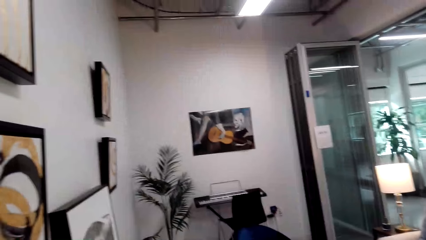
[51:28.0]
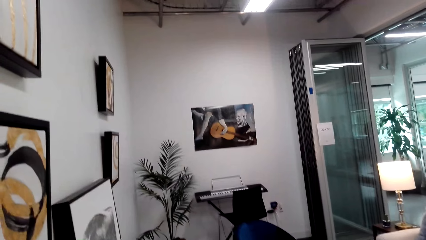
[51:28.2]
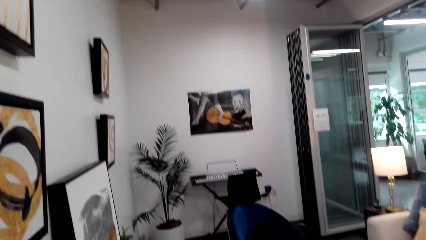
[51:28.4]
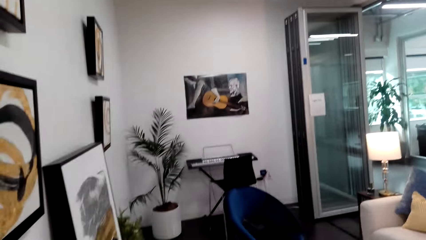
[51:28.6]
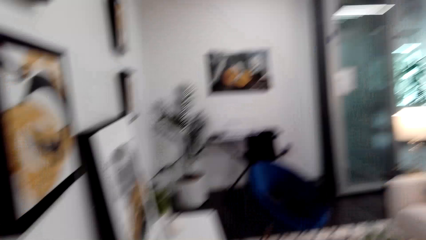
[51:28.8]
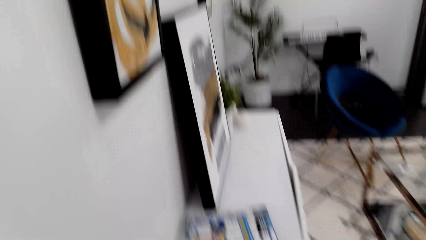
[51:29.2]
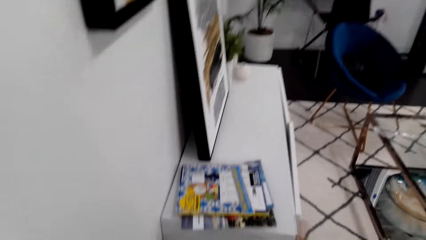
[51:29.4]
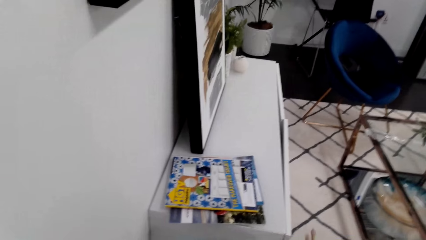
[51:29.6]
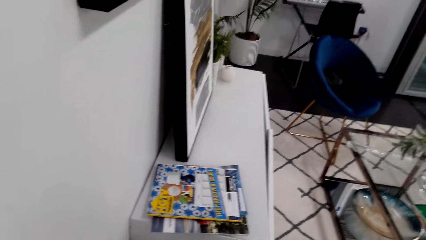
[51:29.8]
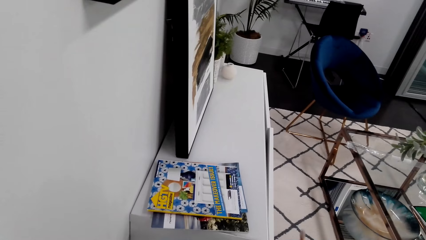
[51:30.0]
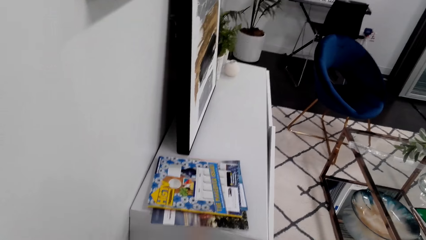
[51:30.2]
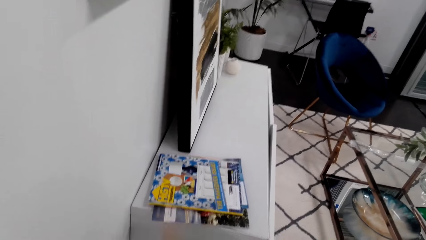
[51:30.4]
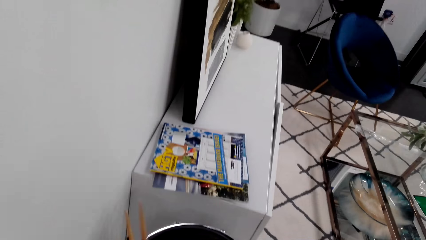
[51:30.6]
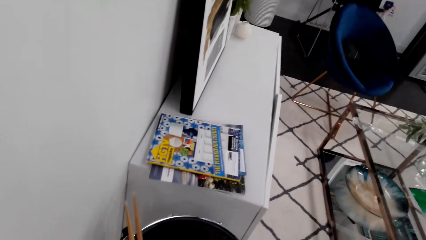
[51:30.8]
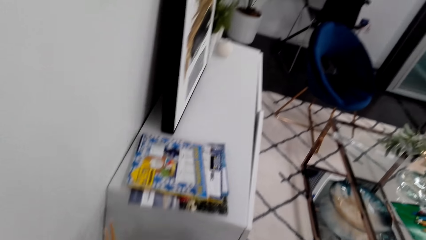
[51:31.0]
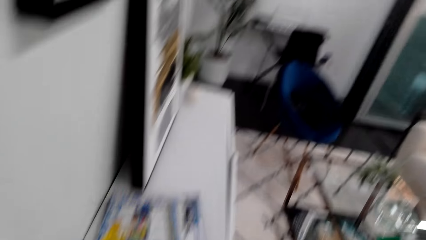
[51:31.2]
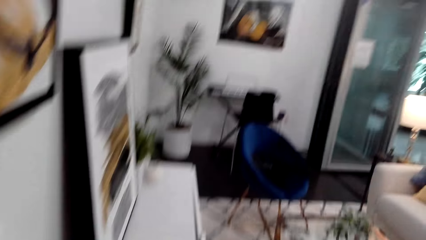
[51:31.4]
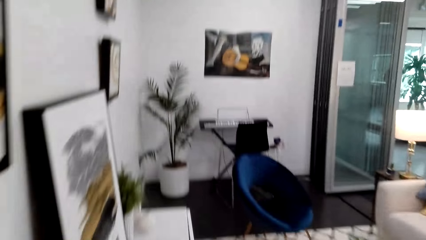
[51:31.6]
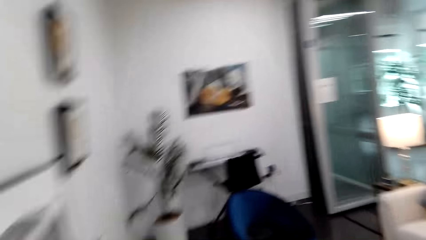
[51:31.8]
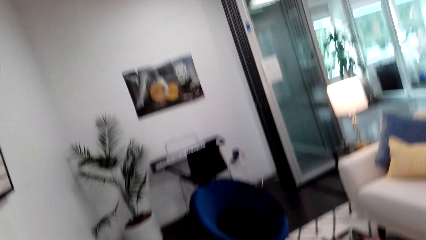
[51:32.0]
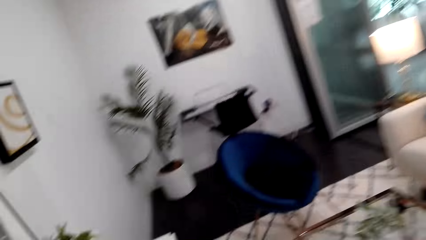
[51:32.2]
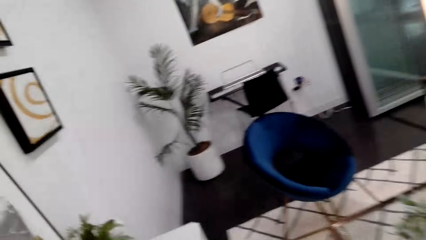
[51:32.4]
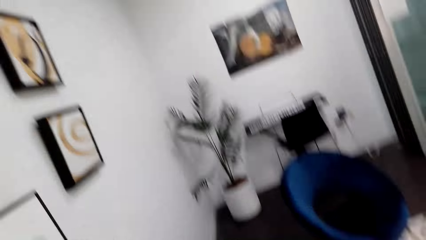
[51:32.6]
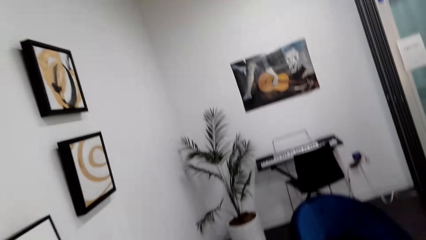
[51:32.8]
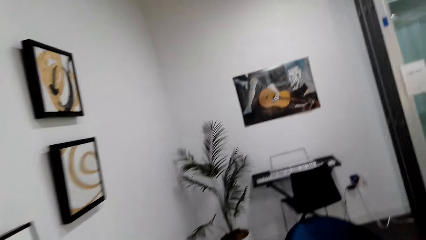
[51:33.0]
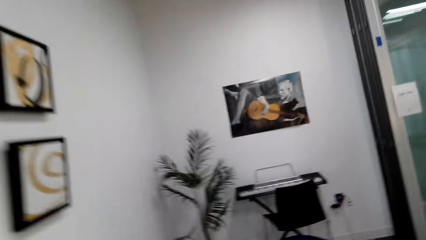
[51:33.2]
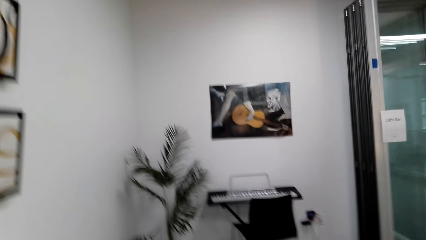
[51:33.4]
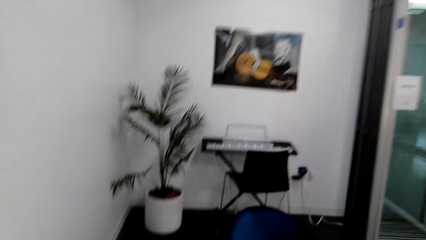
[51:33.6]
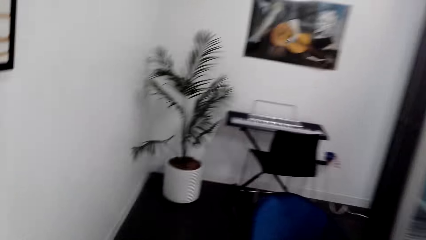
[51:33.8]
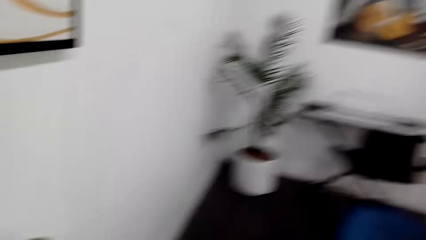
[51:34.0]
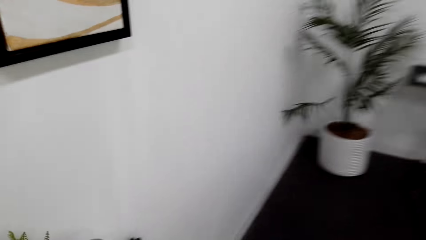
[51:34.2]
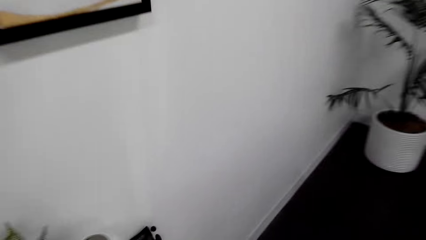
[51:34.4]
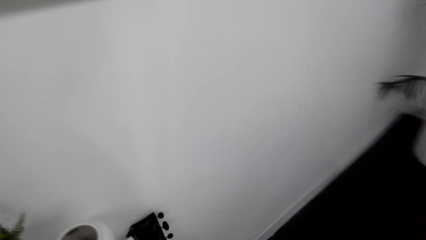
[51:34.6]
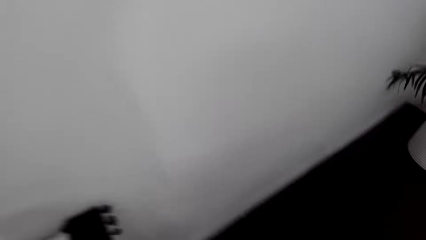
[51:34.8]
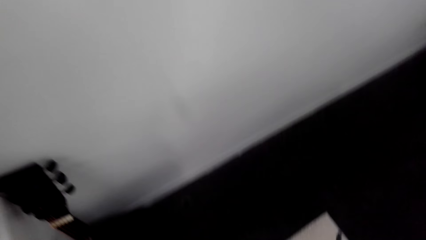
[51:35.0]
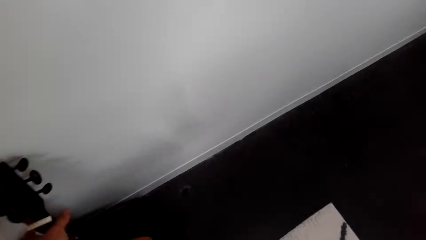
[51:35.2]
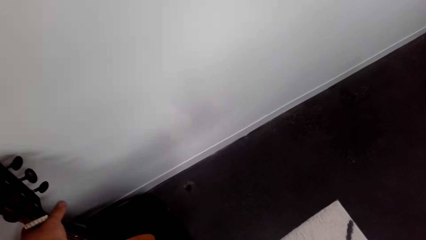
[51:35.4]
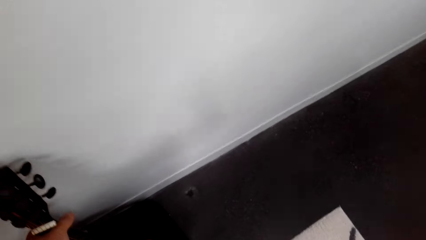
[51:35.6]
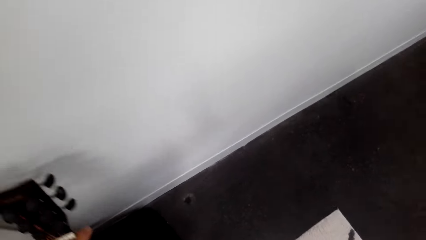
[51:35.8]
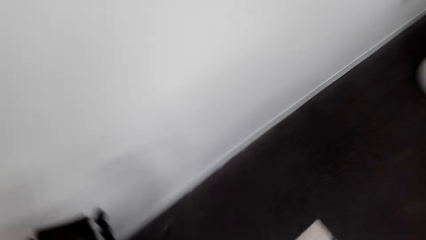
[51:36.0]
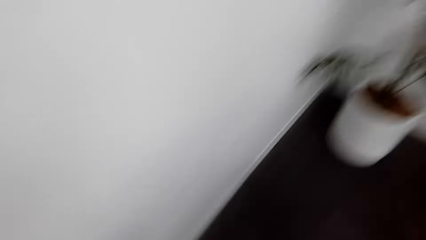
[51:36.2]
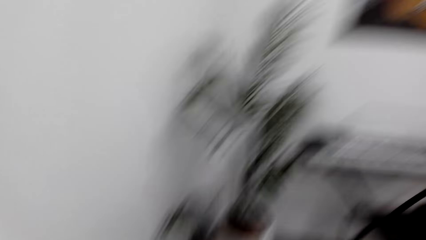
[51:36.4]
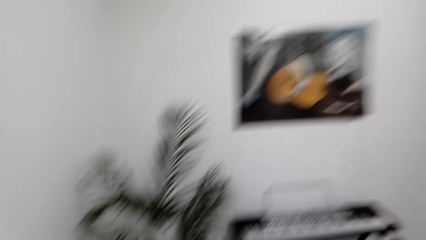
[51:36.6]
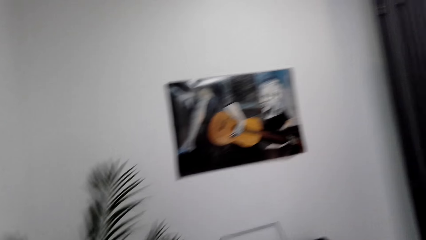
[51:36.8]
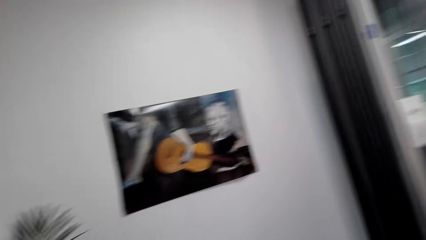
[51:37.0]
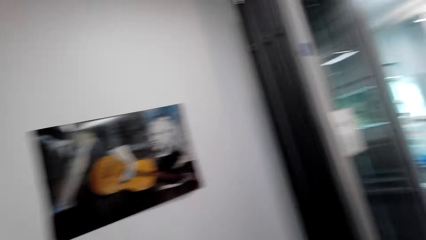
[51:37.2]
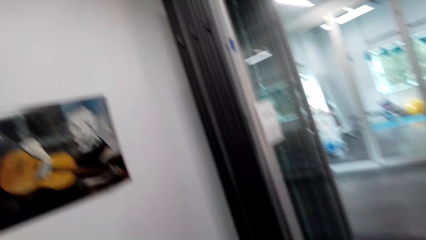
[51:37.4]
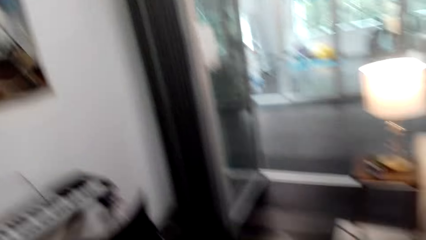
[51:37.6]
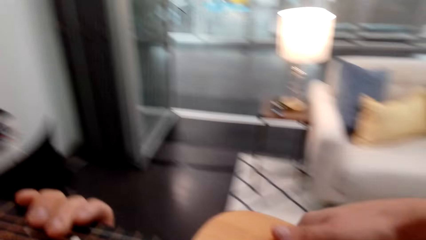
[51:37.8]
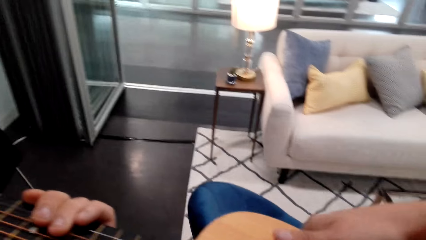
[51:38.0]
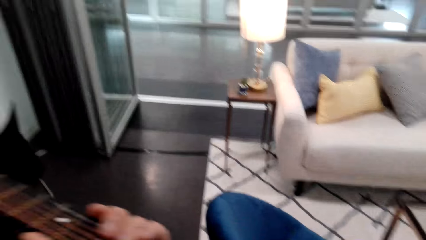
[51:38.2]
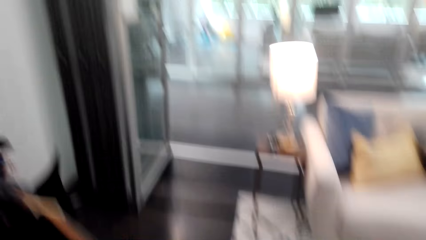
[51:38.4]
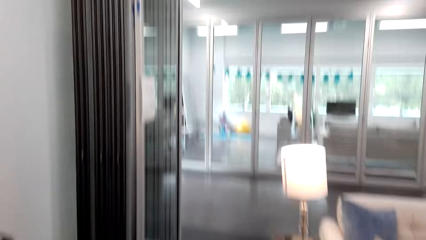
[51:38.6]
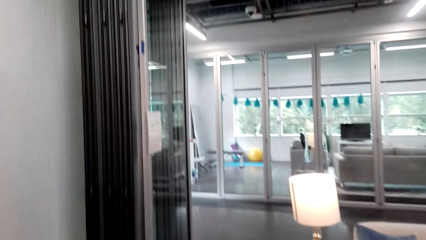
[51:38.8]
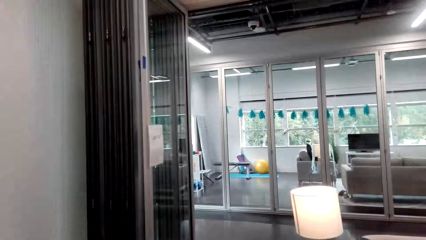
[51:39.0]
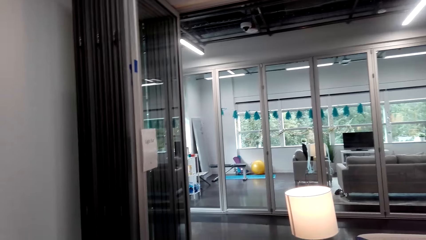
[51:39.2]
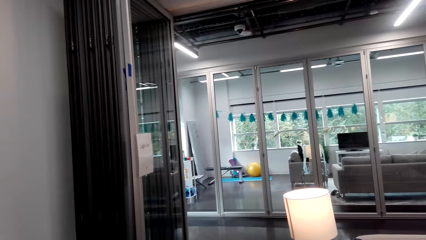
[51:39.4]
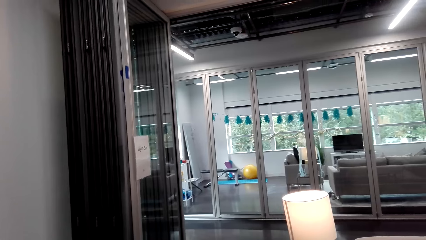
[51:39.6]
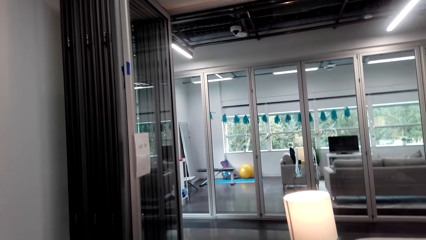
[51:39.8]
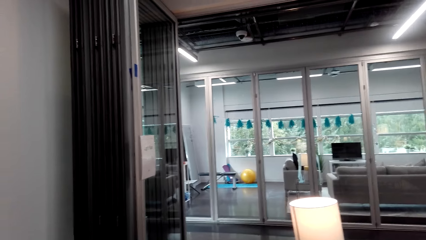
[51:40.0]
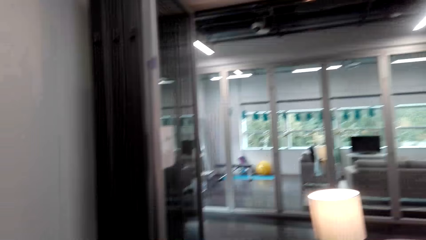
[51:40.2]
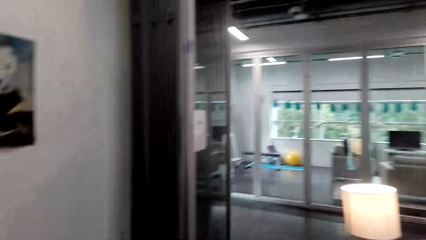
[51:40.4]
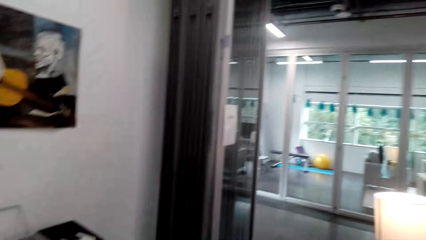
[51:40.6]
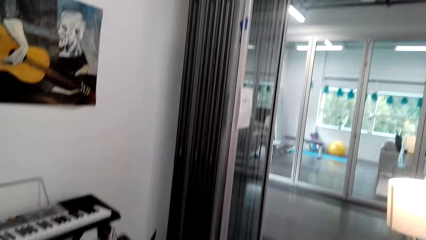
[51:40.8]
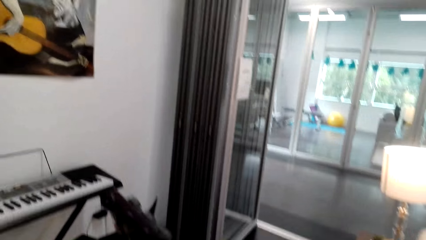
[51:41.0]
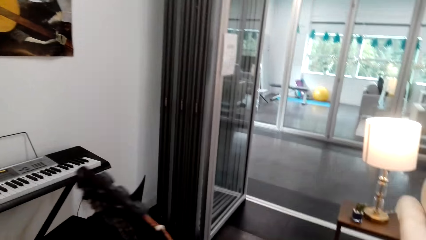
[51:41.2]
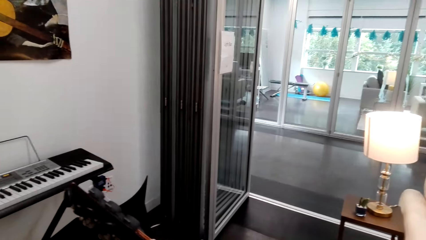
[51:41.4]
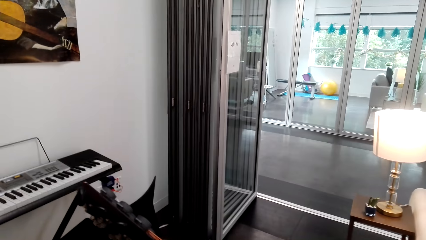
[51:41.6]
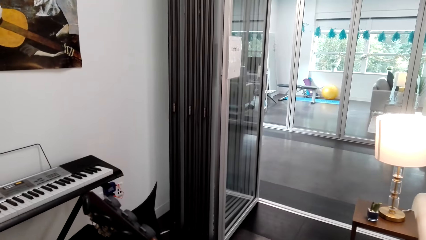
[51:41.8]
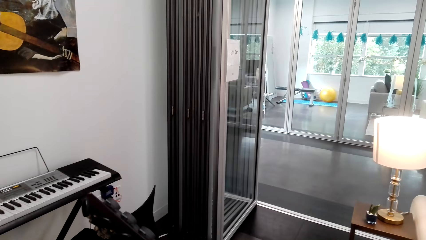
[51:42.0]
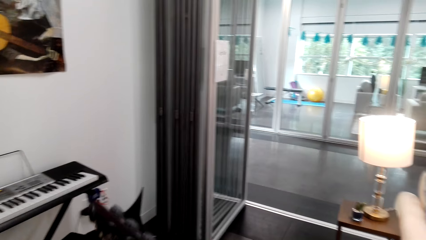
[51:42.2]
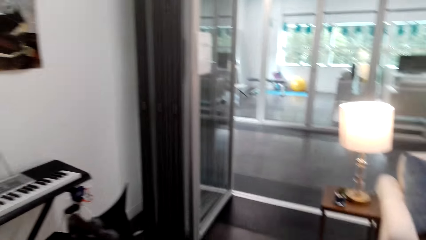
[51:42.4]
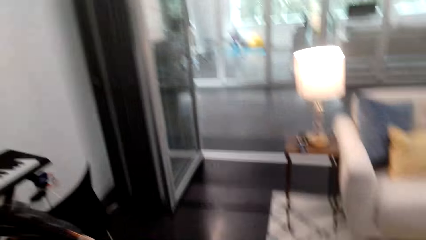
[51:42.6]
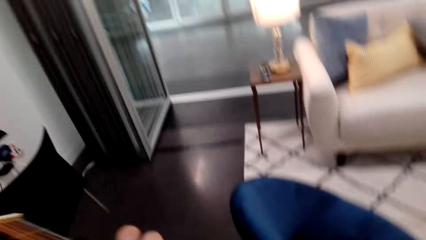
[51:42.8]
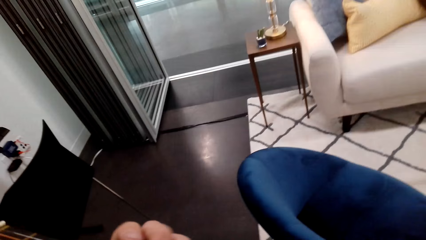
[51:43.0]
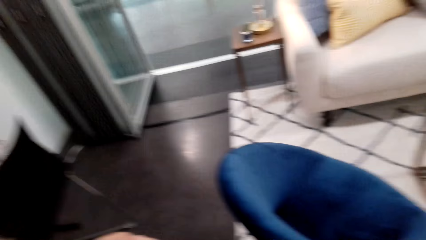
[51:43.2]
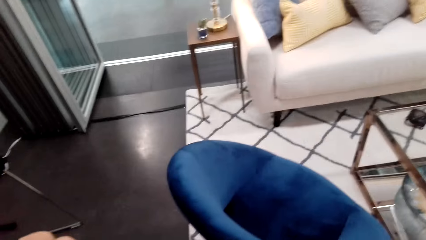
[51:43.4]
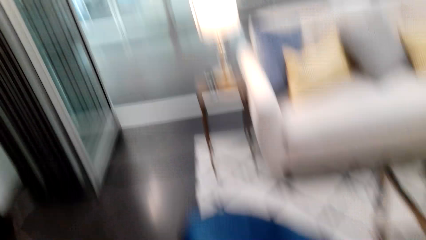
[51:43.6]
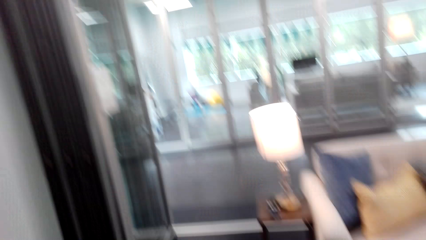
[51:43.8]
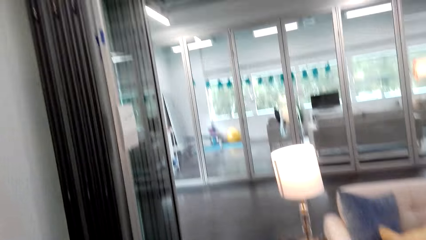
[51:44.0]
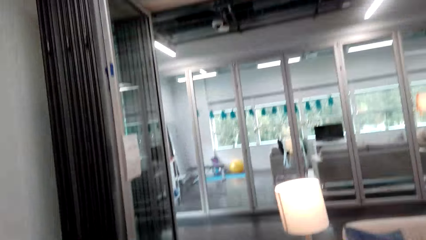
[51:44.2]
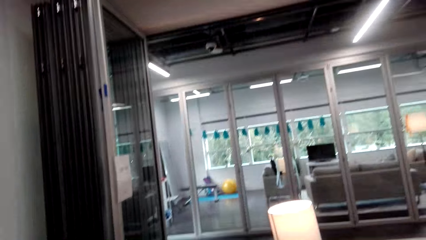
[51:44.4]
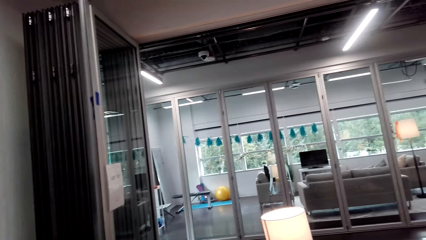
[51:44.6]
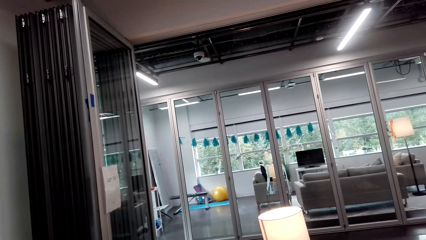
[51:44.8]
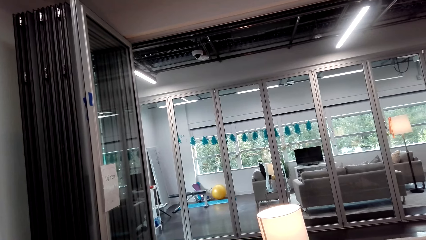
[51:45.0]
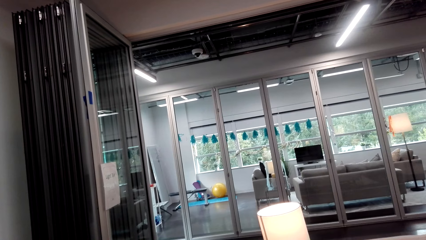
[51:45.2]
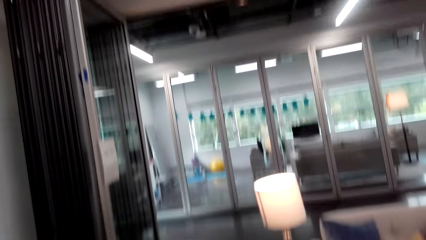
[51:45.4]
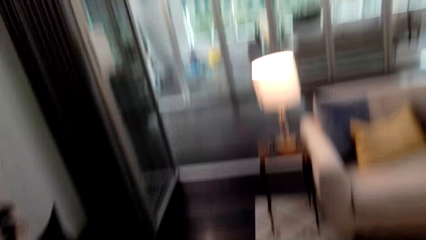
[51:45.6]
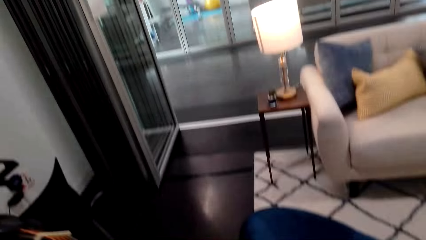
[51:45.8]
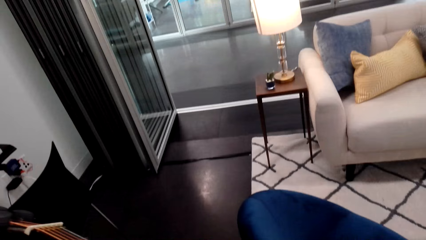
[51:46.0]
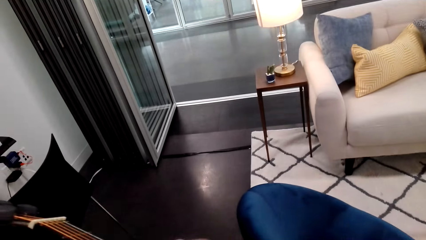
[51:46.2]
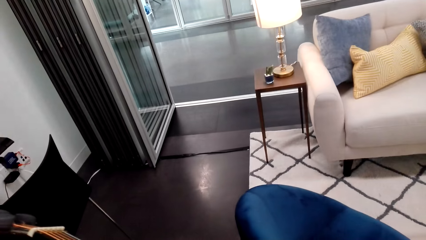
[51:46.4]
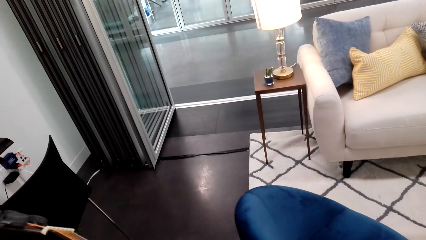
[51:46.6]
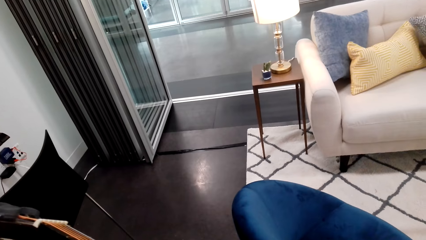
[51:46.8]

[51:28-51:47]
The camera wearer looks around. They pick up a guitar. They do something. They look around.
